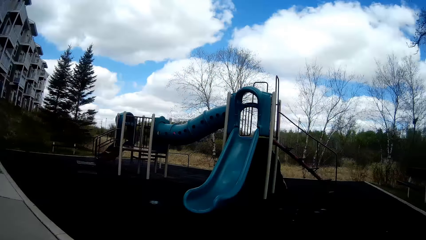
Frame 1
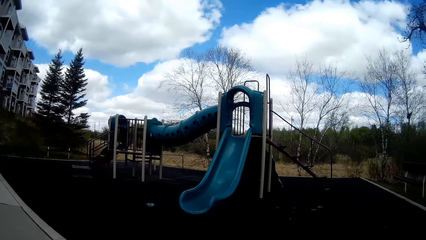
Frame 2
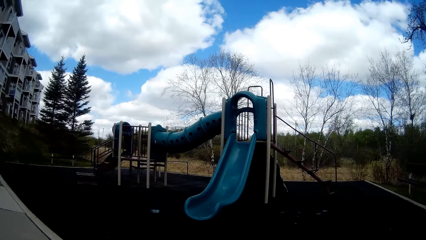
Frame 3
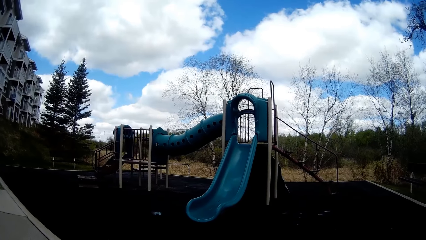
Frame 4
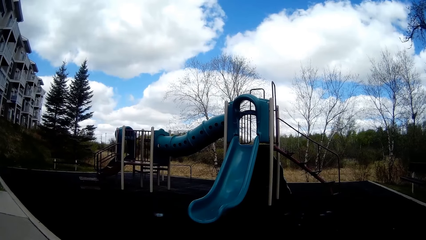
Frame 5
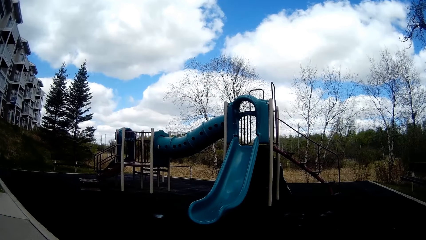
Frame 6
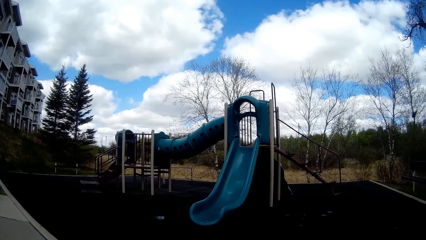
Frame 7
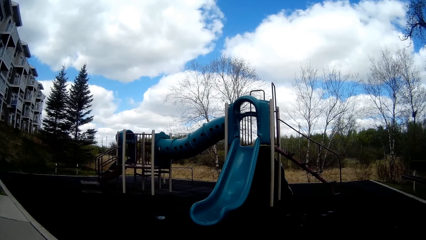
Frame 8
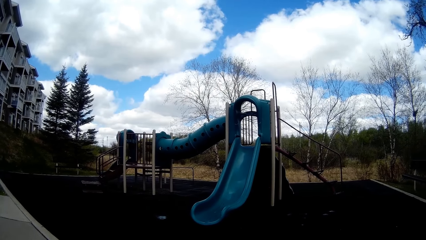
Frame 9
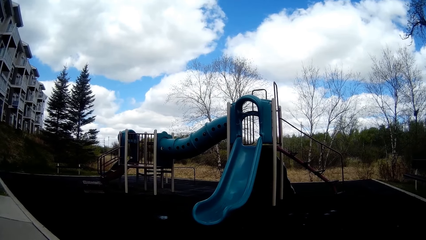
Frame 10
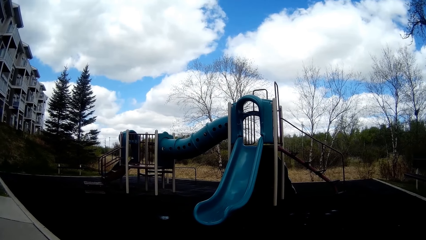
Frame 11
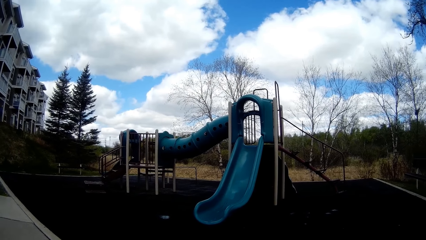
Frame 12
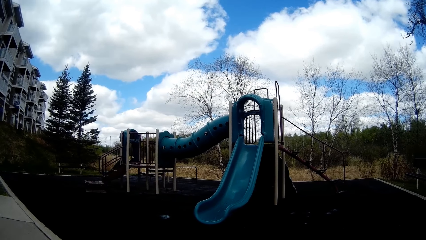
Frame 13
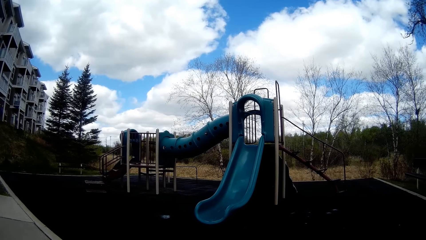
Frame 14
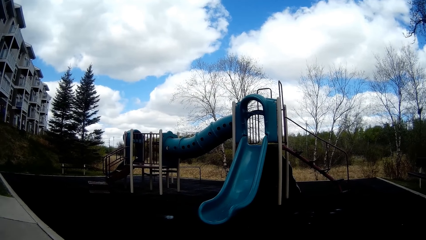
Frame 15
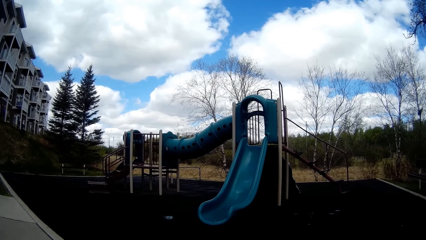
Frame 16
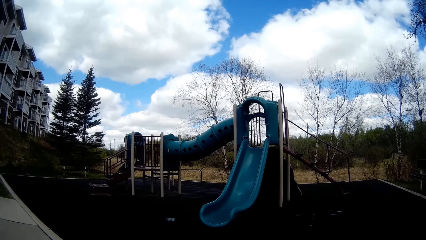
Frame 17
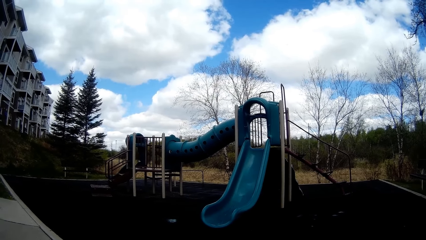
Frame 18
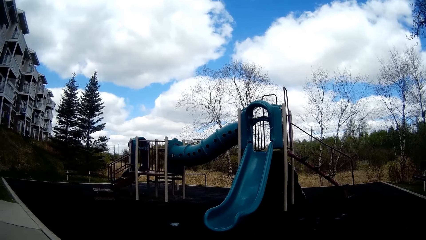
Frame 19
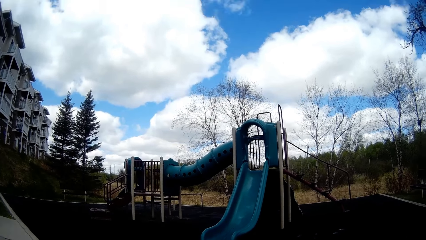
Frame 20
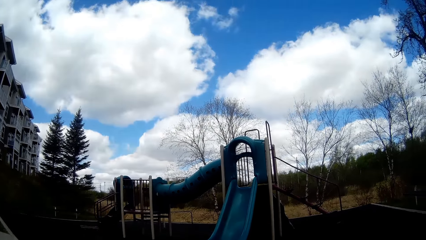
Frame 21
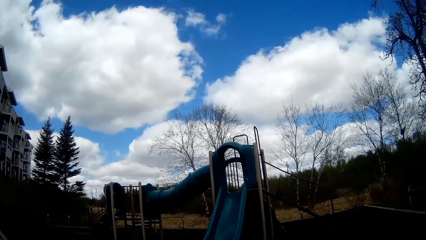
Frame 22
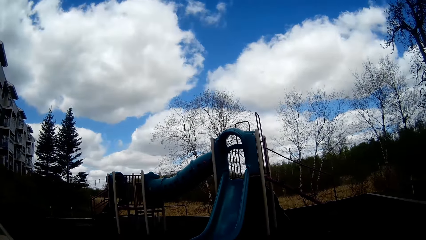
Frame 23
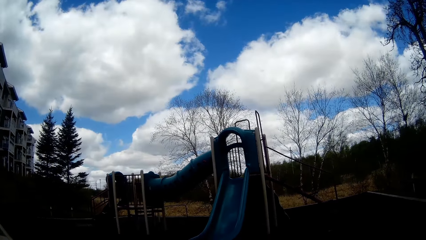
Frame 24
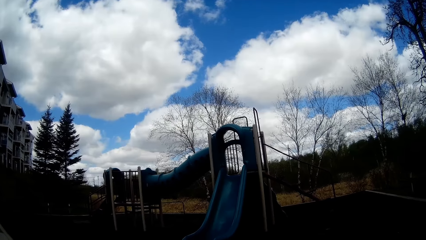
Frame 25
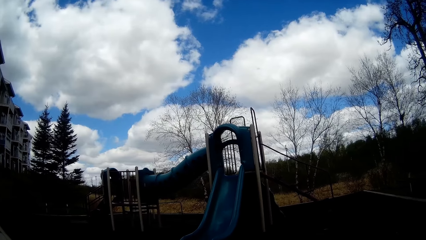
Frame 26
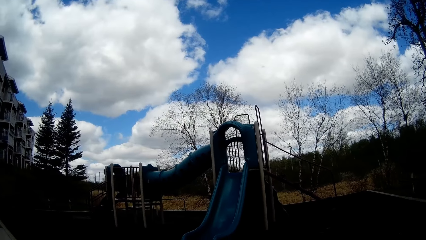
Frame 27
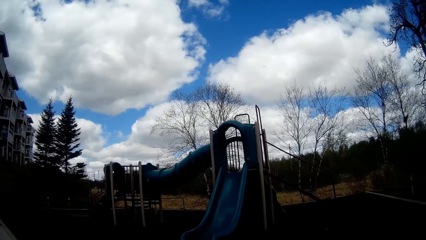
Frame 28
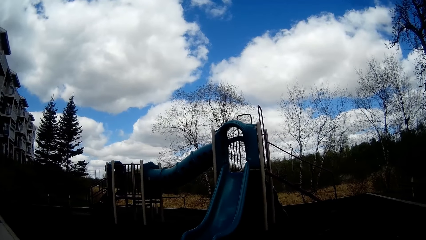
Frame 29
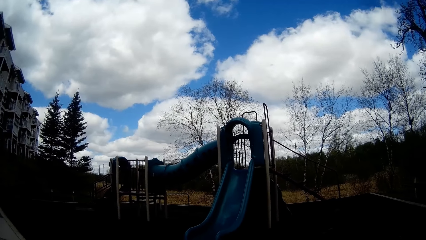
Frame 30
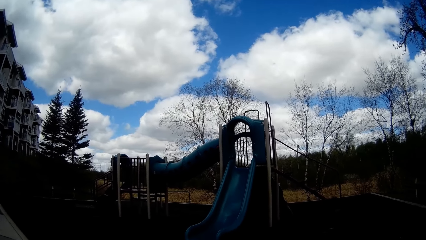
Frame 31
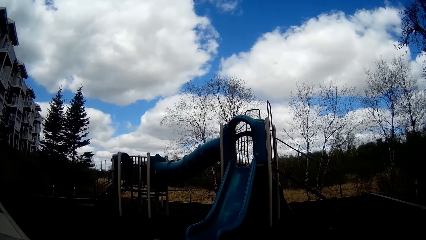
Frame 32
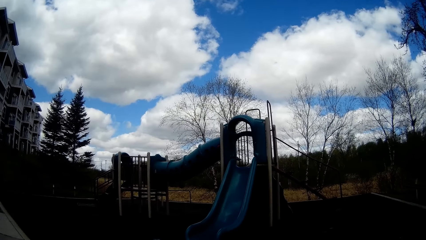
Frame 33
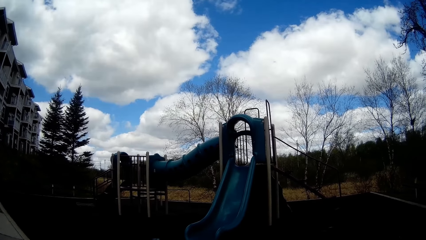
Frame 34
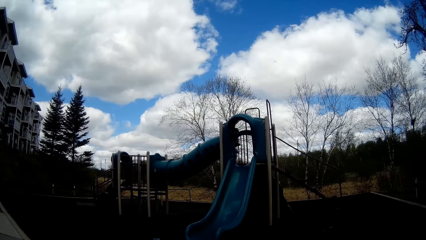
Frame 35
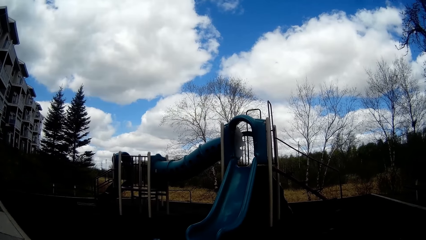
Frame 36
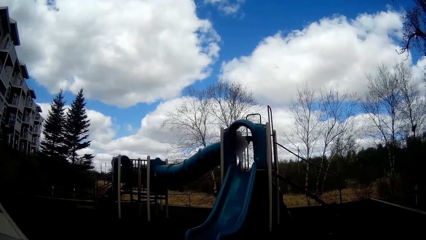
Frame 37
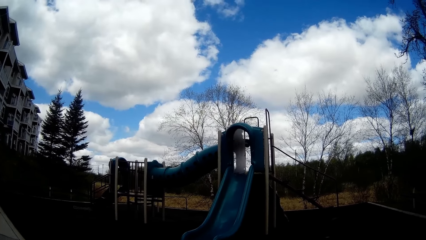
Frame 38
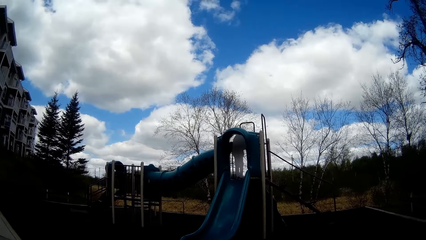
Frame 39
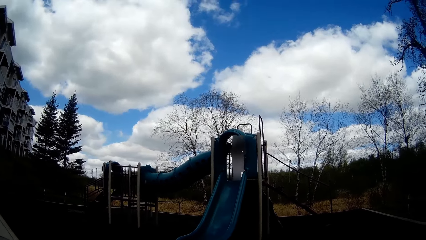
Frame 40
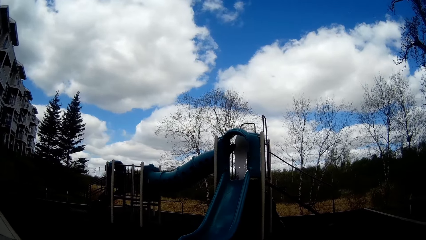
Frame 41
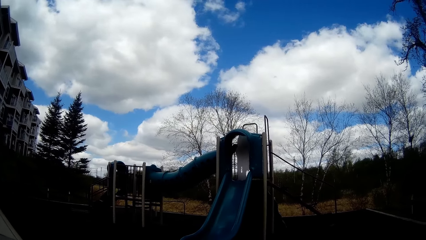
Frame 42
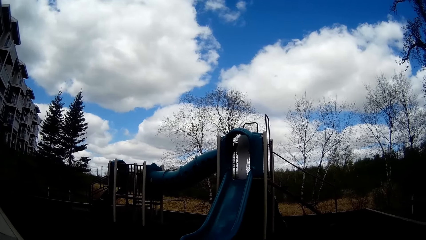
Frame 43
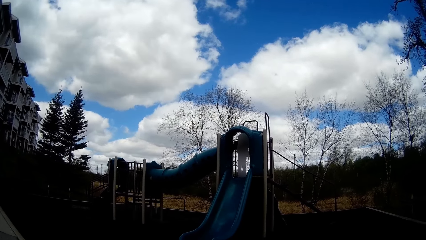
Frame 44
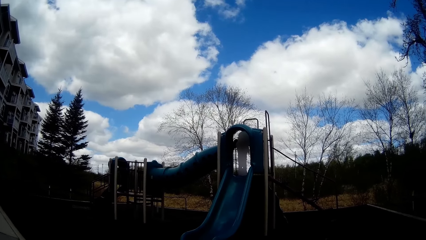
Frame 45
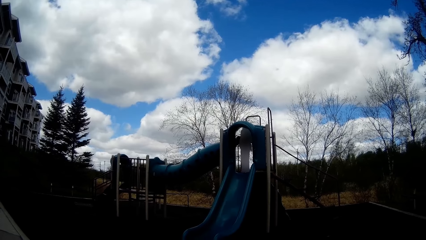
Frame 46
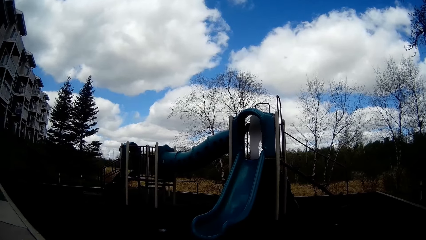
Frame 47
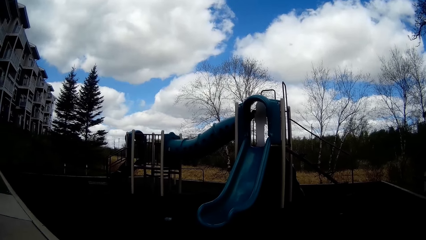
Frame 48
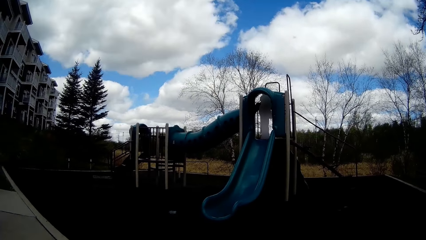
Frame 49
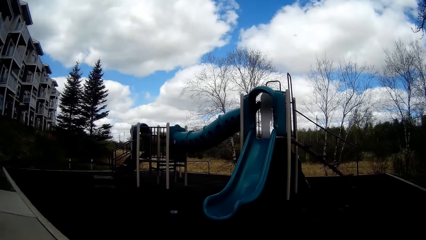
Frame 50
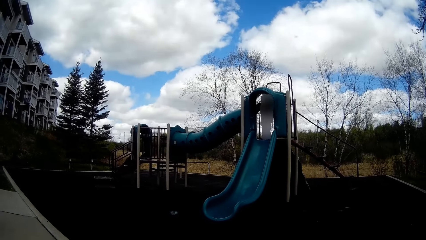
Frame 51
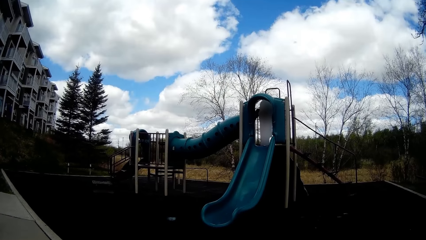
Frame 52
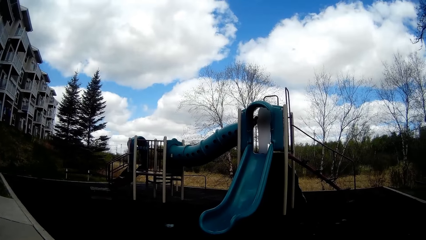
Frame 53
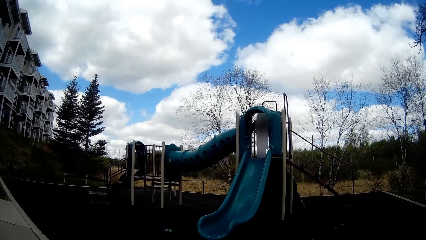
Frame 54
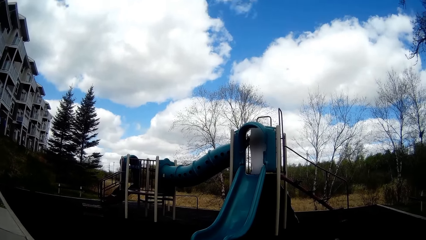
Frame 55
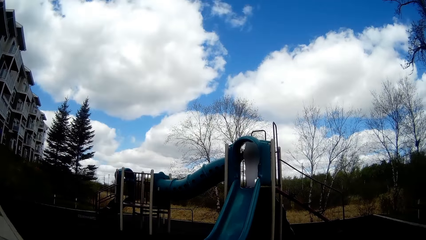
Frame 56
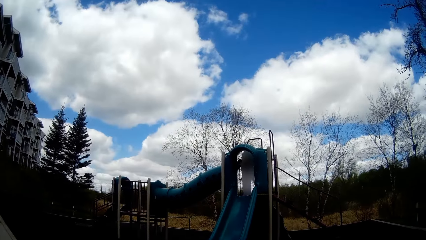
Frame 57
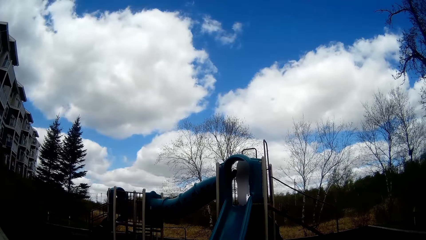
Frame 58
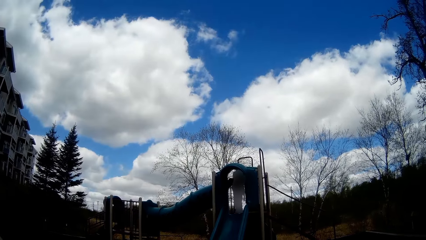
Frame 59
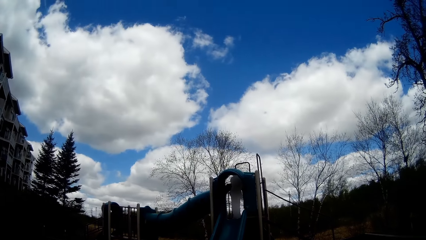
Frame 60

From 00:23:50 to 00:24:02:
The camera wearer speaks to the girl. The girl speaks to the camera wearer.

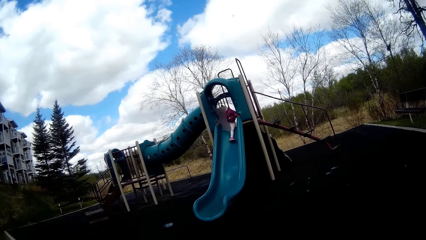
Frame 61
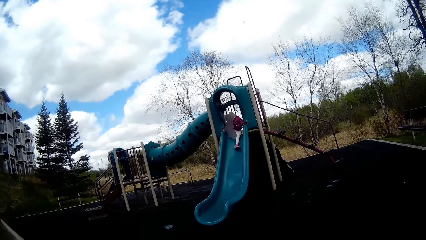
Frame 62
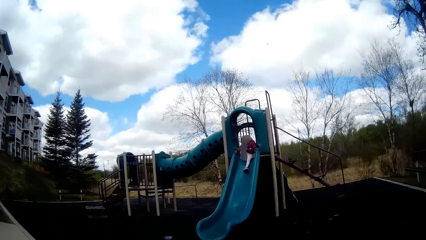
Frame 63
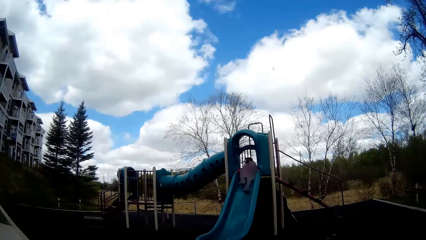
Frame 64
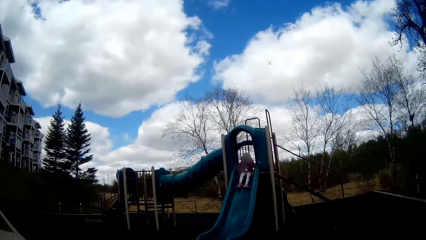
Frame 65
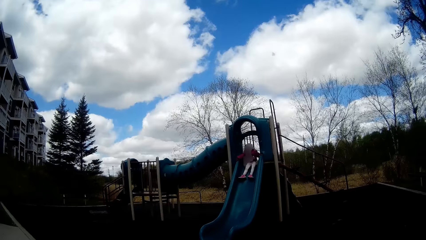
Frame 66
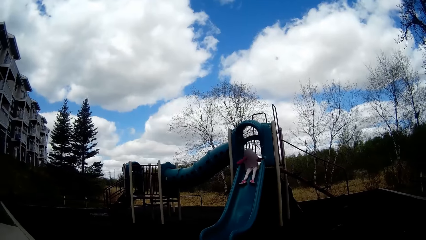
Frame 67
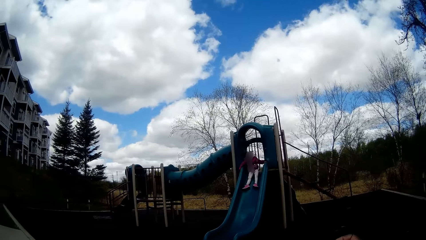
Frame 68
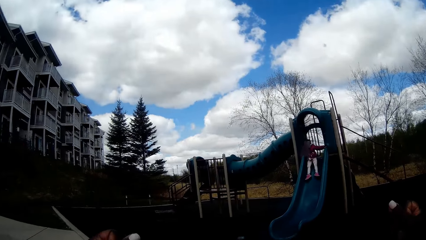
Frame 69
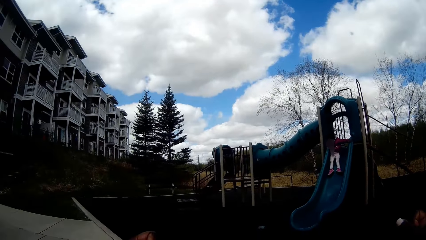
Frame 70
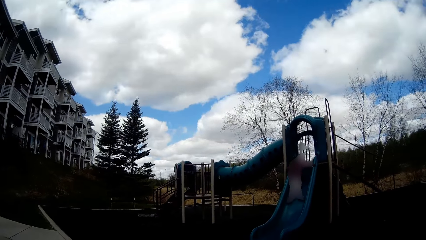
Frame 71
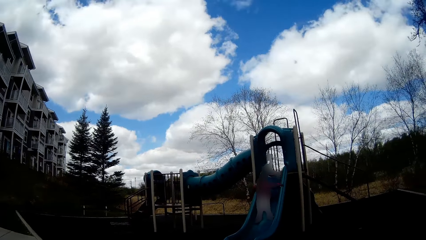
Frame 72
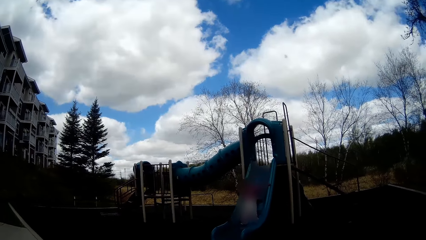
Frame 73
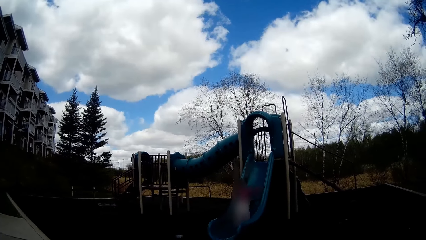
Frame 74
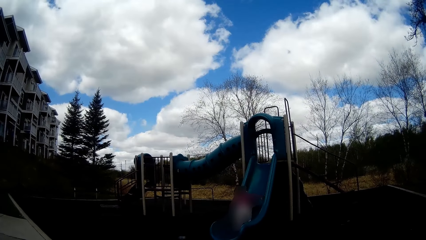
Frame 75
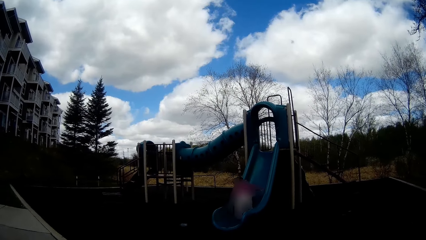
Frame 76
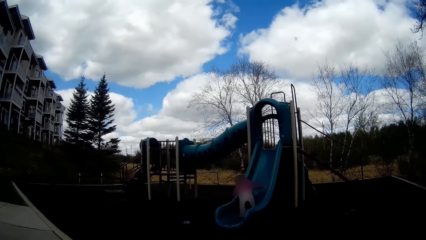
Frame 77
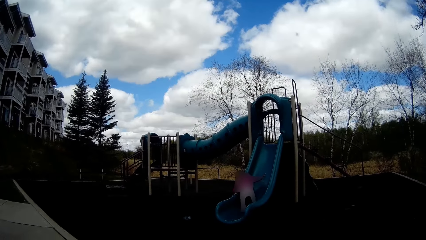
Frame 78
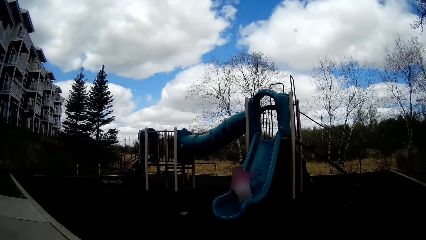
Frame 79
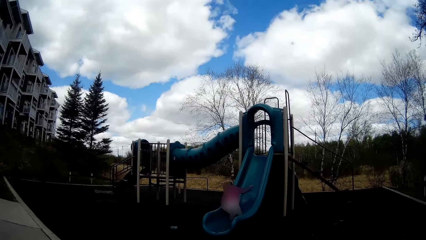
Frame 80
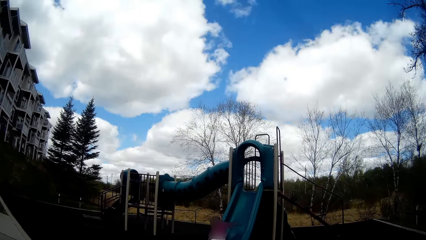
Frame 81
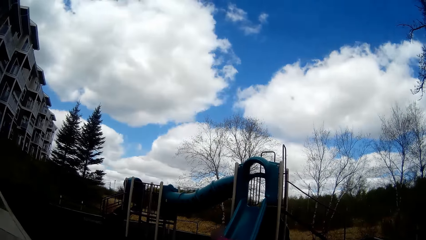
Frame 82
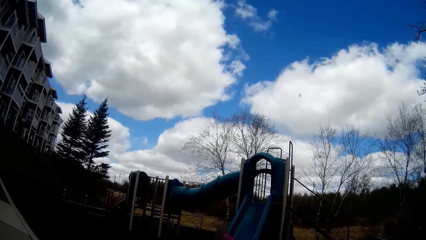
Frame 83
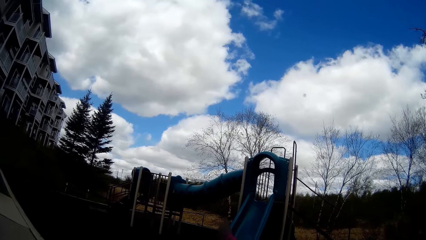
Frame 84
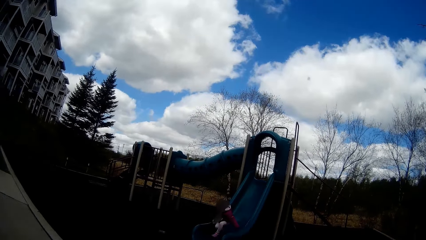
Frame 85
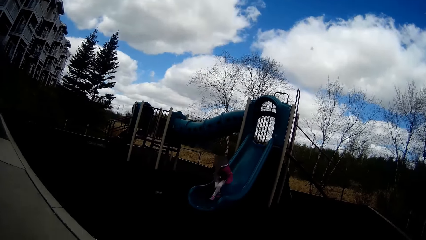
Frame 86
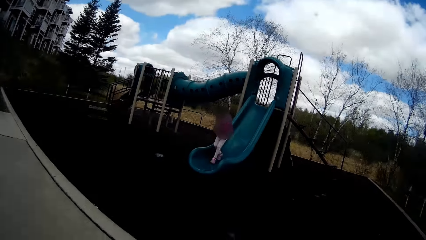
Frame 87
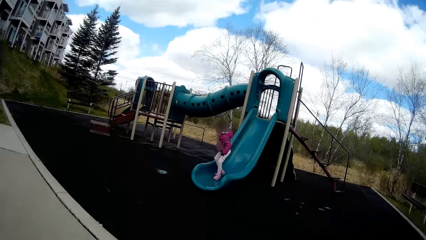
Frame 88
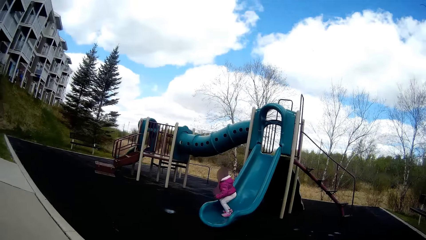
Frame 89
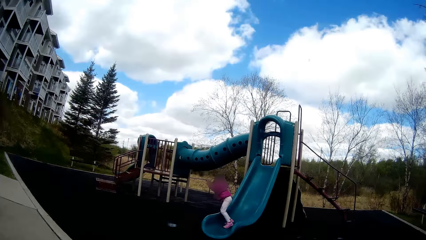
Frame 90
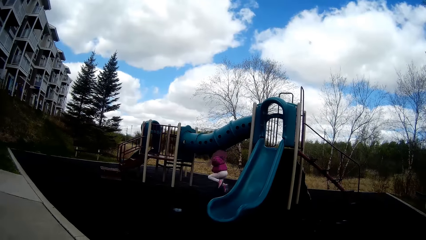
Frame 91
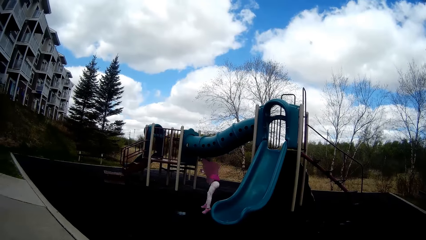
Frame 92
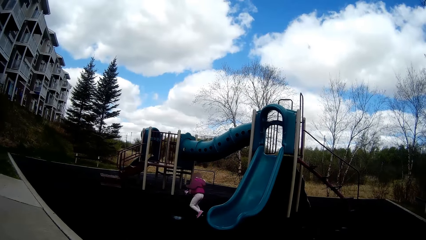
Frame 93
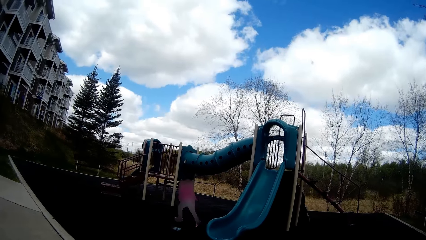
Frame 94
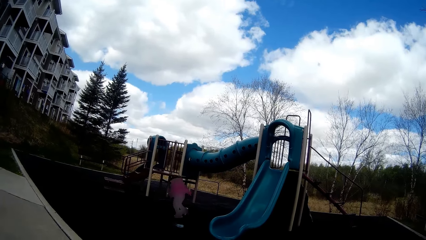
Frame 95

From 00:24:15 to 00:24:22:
A child slides down the jungle gym. The camera wearer converses with the child.
